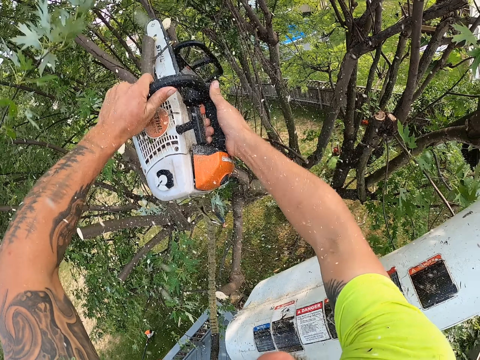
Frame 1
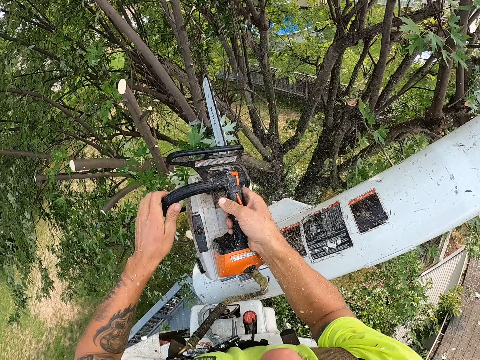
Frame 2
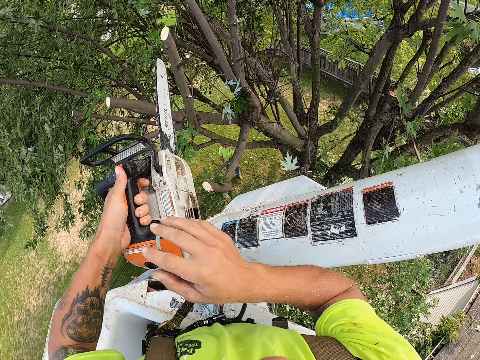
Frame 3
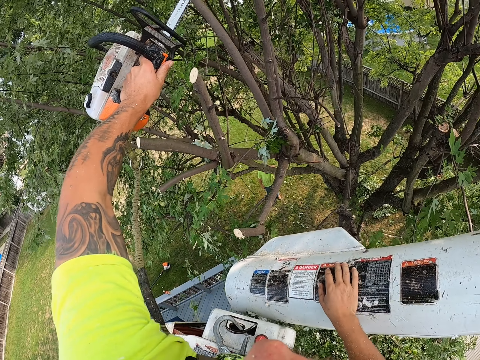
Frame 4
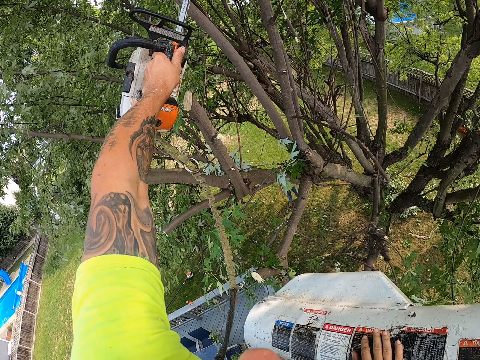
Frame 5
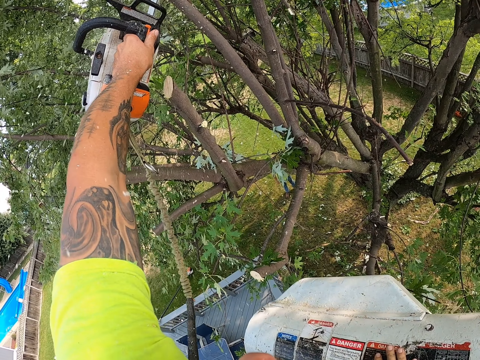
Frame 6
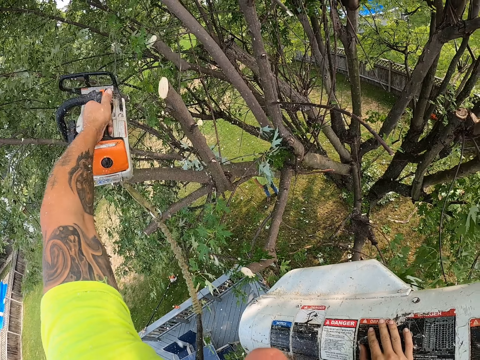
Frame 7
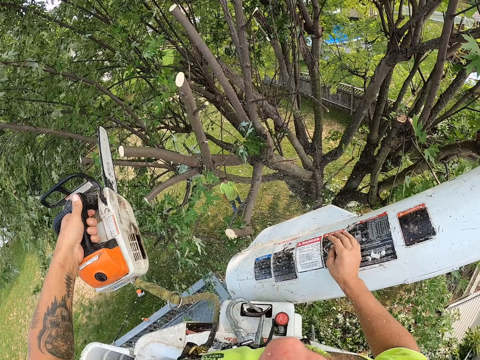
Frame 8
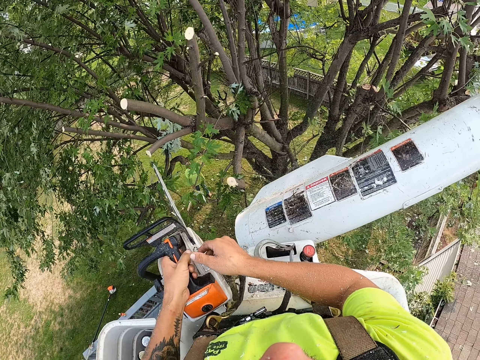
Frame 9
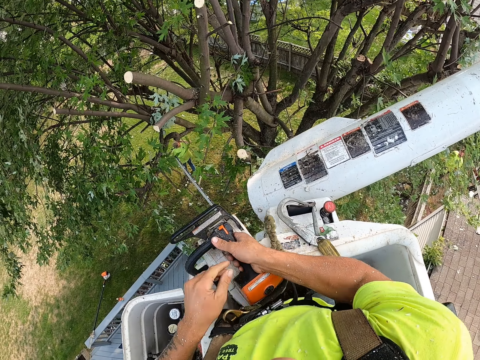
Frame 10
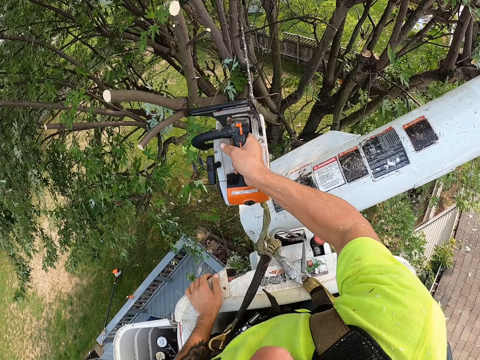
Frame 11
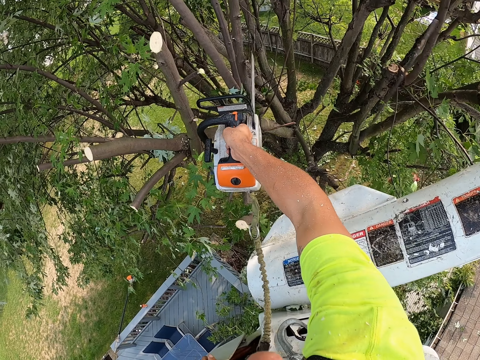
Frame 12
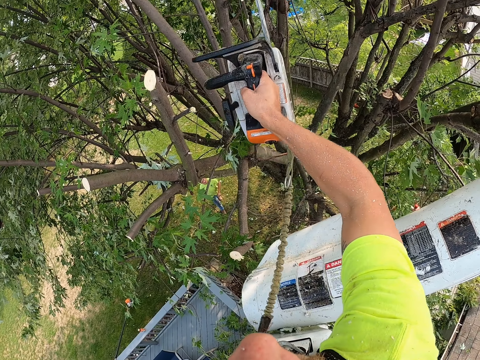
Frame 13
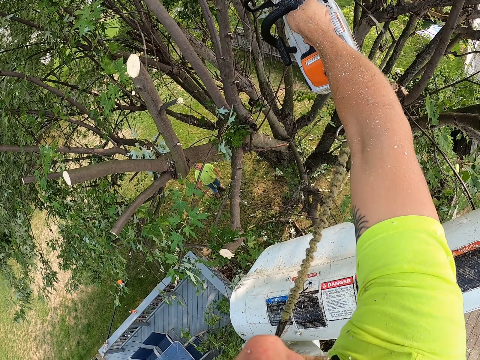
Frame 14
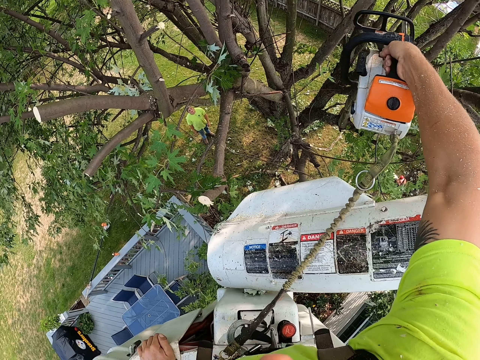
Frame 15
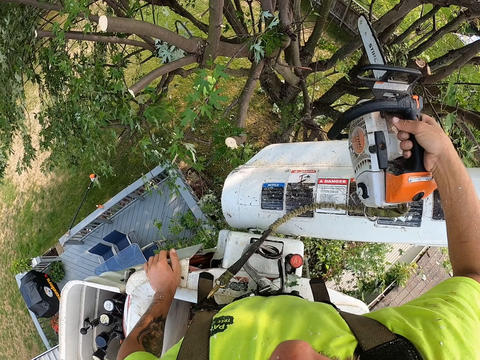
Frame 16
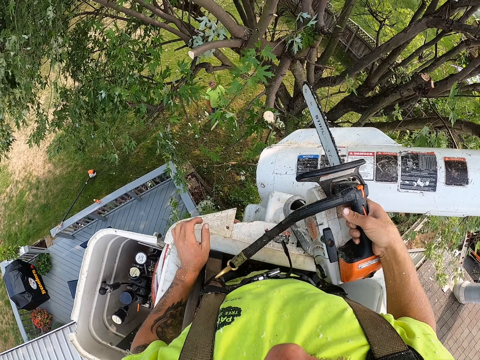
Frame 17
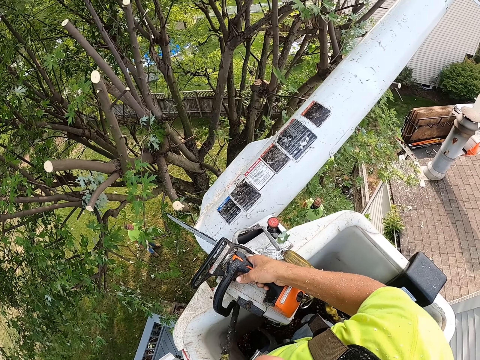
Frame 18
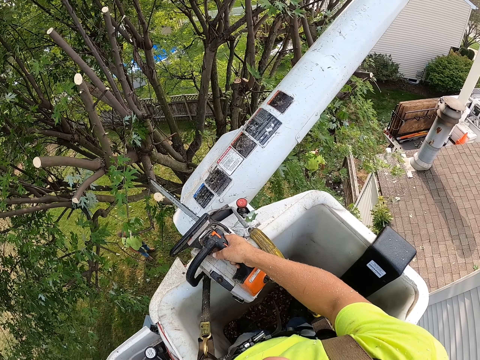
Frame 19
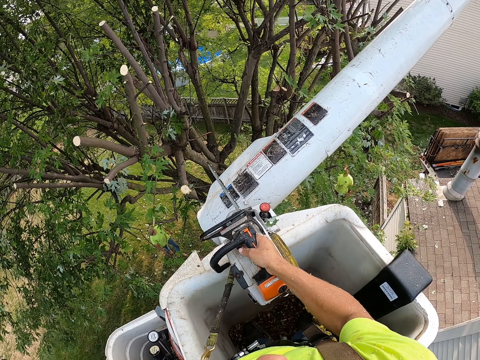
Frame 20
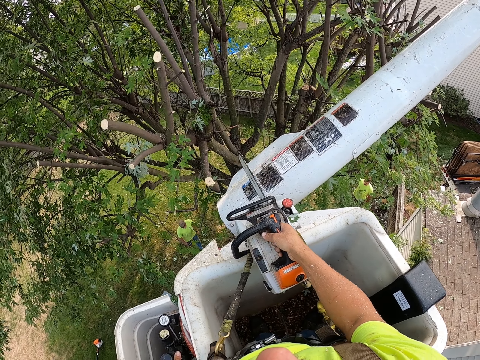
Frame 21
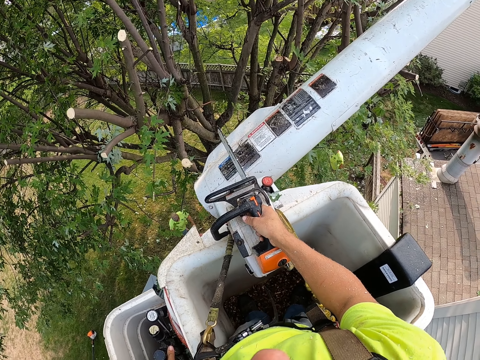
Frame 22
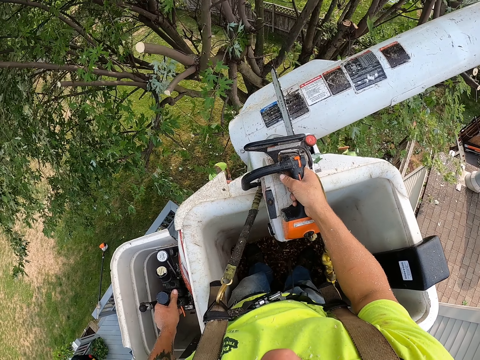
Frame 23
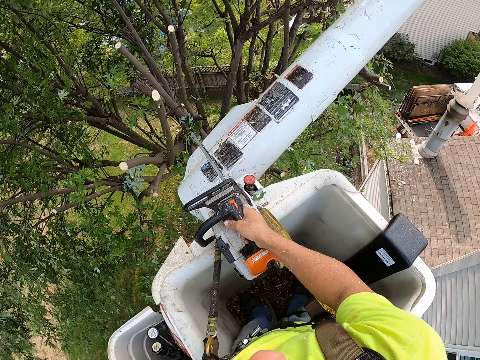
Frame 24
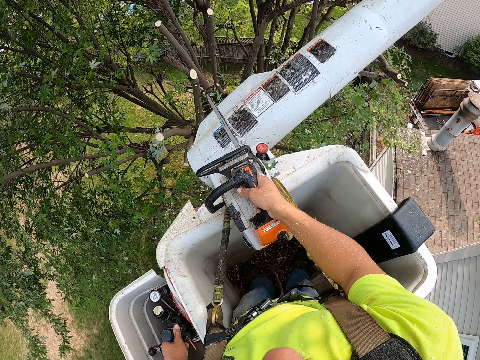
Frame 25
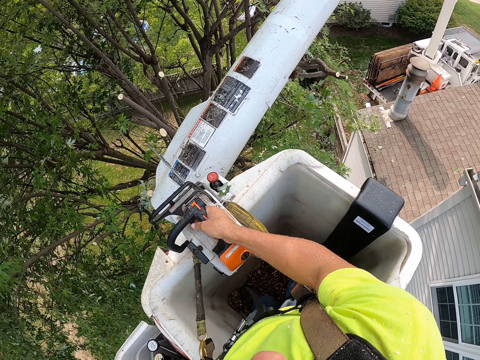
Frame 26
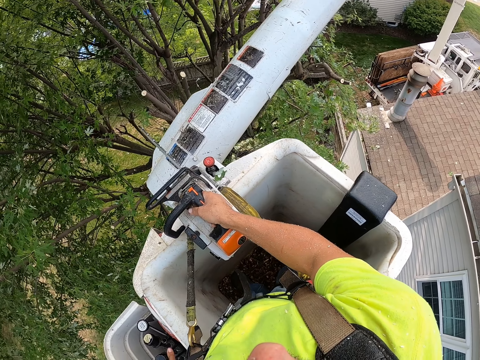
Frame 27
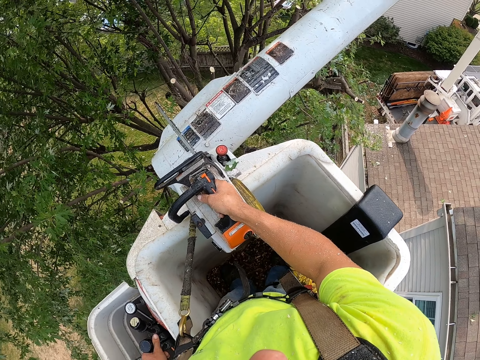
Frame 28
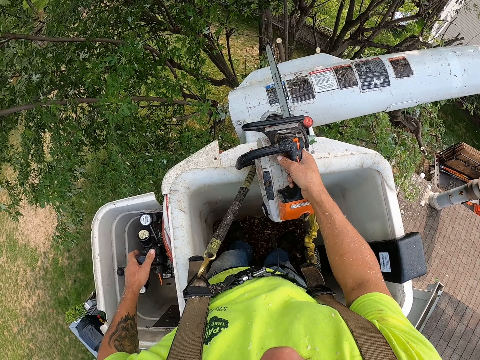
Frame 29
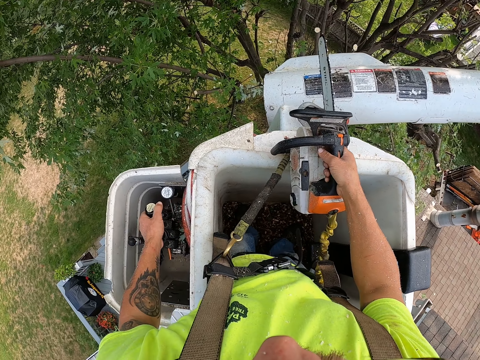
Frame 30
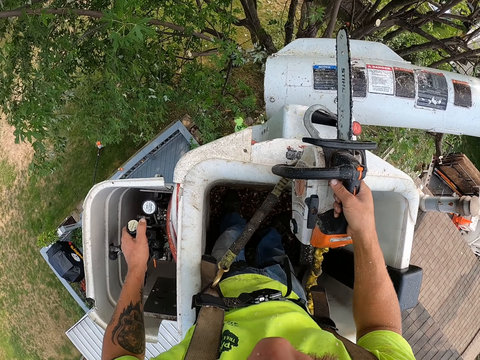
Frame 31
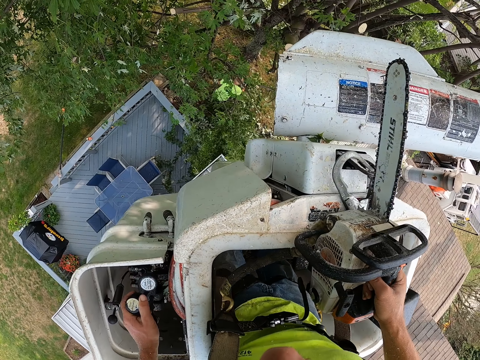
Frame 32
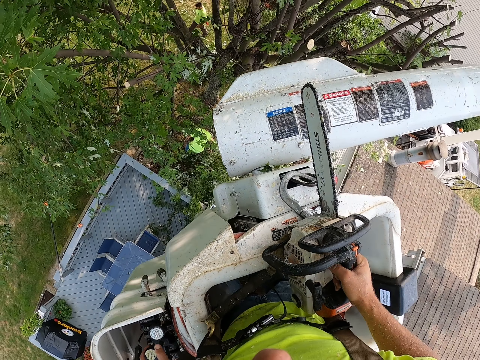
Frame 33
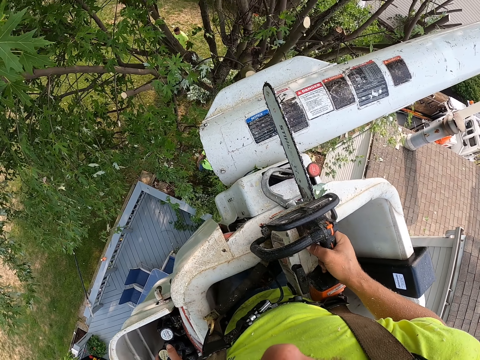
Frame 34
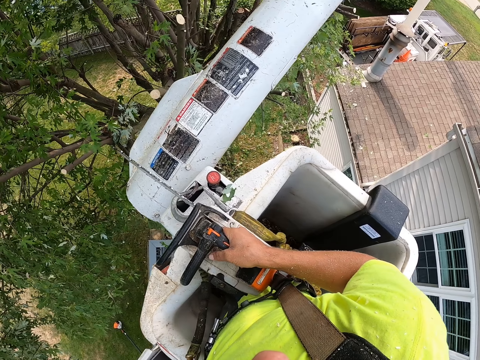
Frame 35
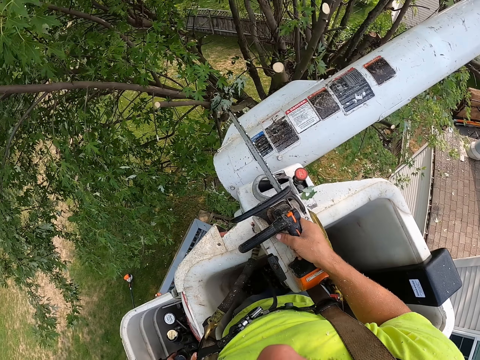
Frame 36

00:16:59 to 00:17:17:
The camera wearer places his right hand on the boom lift. He cuts a branch from the tree with the chainsaw with his left hand. He passes the chainsaw from his left hand to his right hand. He holds the cutter with his right hand. He cuts a branch from the tree with the chainsaw with his right hand. He looks around. He operates a boom lift lever with his left hand. A man walks. The camera wearer adjusts the crane. The man picks branches from the ground with both hands.

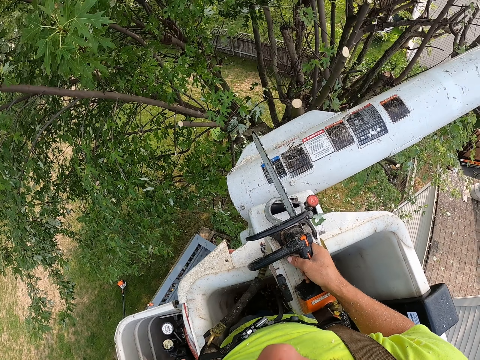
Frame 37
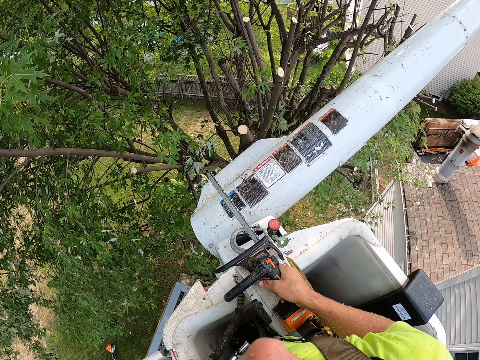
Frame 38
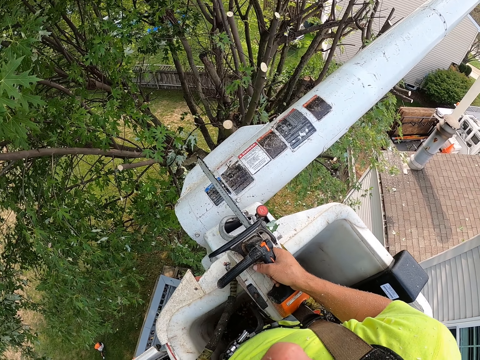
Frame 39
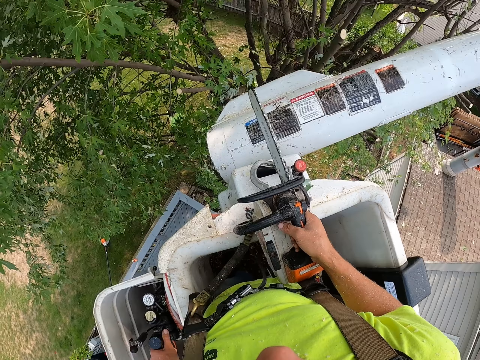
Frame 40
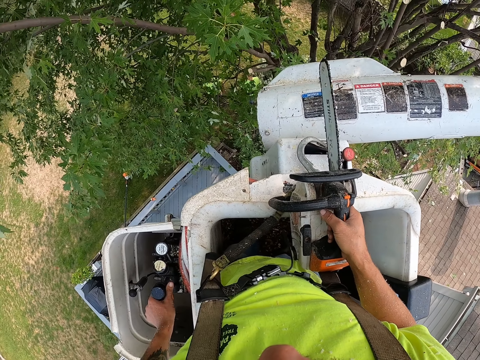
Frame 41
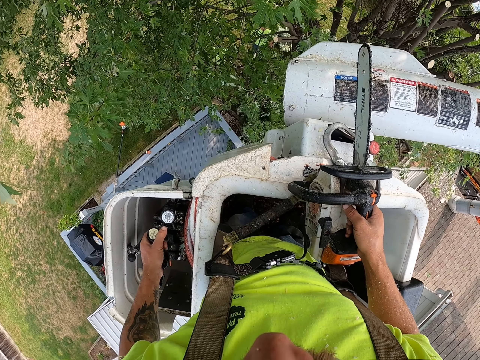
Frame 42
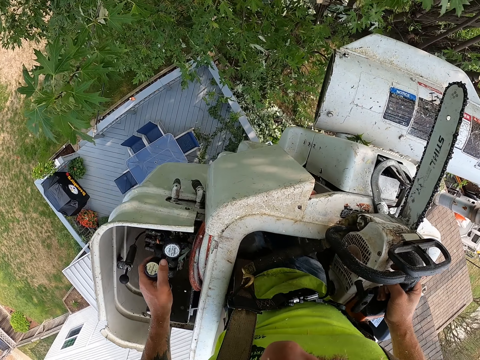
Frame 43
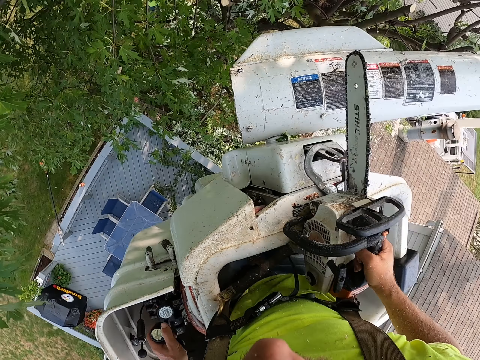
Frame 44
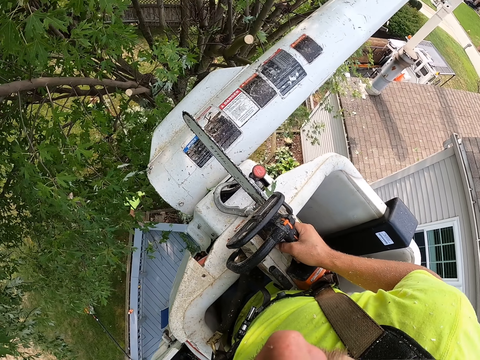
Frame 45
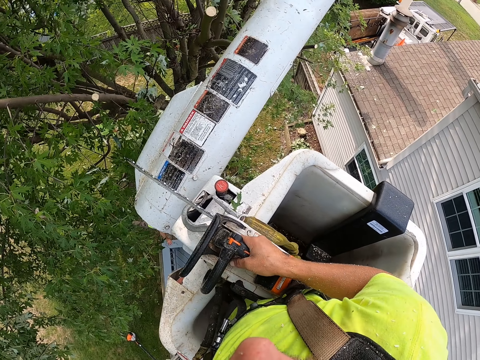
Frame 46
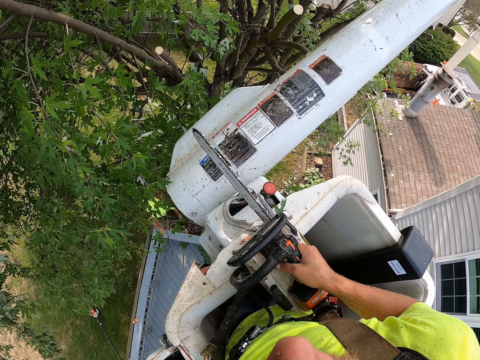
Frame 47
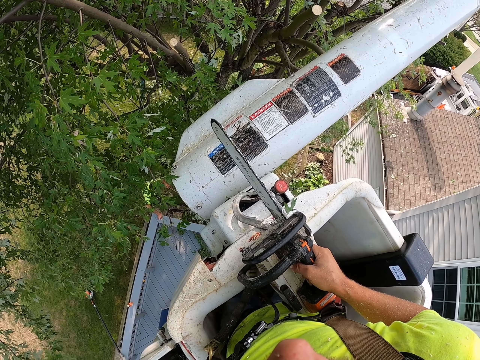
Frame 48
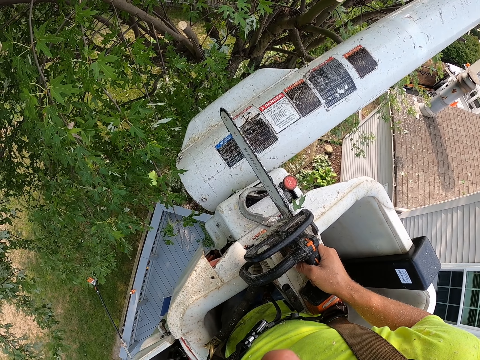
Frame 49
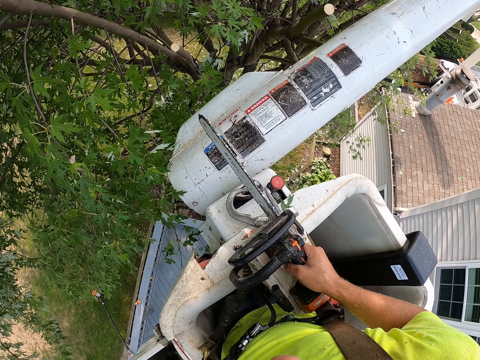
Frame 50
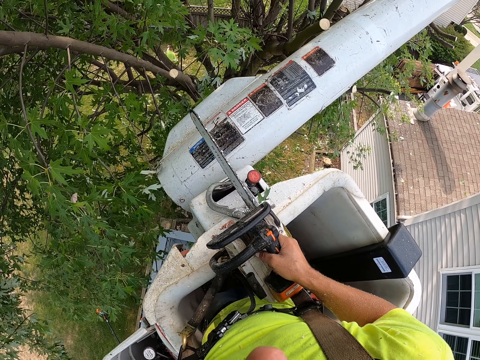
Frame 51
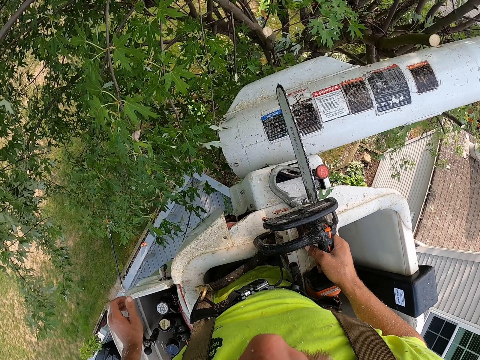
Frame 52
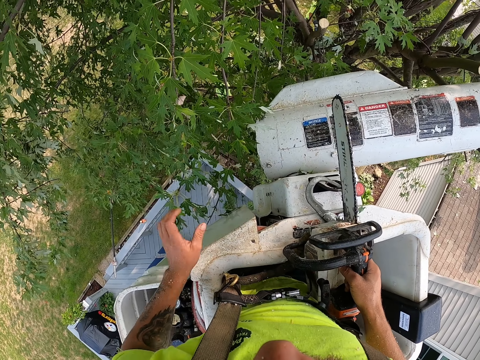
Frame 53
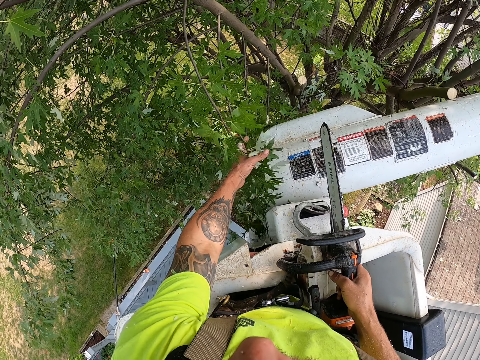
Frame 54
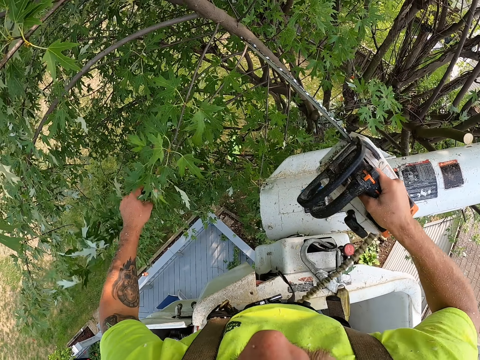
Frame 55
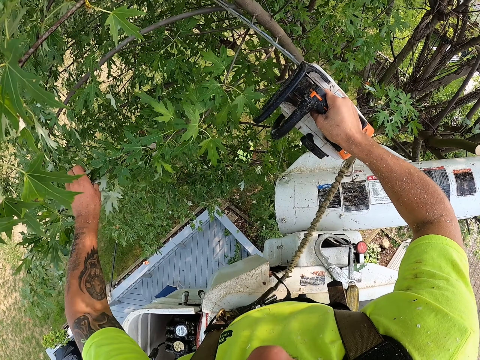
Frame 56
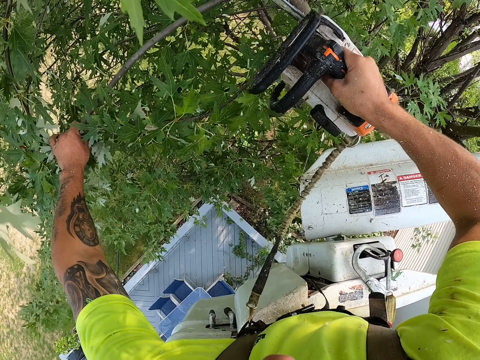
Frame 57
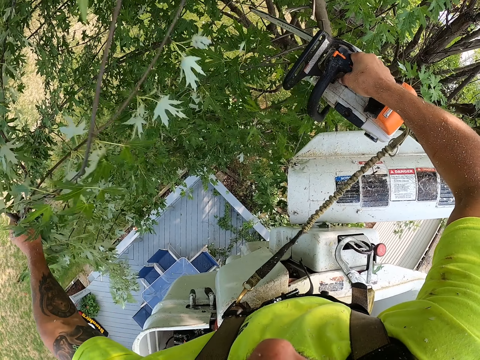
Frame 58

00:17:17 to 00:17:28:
A man picks a branch from the ground with his left hand. The man holds the branch with both hands. The camera wearer holds a branch with his left hand. He cuts the branch from the tree with the chainsaw with his right hand.
